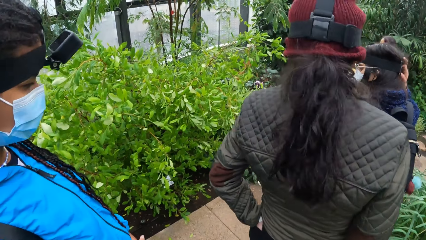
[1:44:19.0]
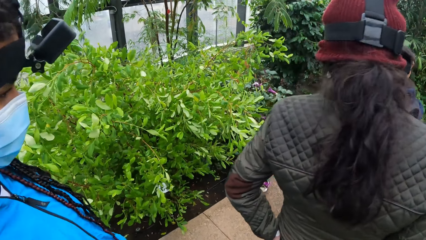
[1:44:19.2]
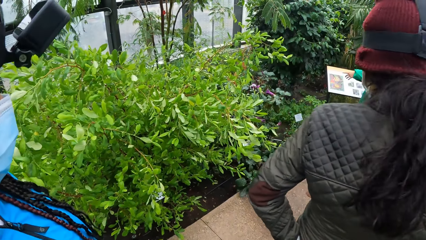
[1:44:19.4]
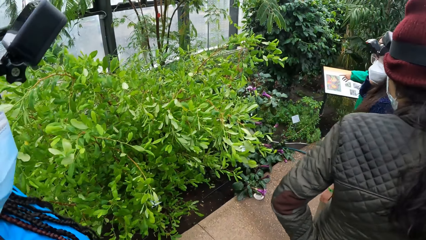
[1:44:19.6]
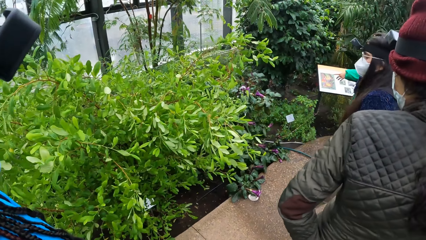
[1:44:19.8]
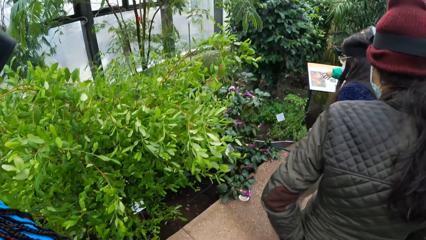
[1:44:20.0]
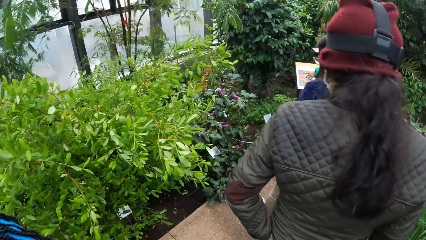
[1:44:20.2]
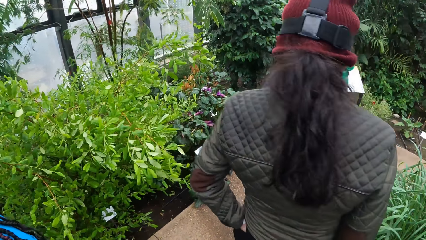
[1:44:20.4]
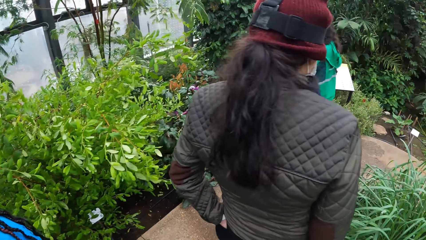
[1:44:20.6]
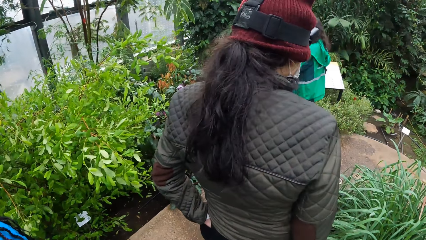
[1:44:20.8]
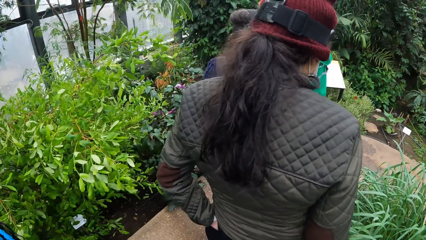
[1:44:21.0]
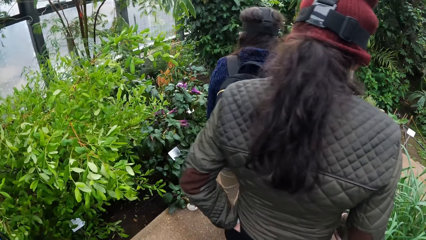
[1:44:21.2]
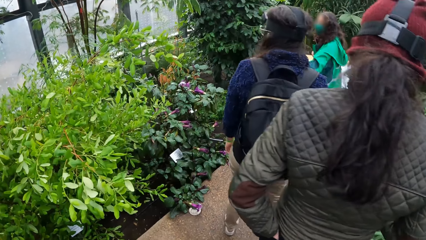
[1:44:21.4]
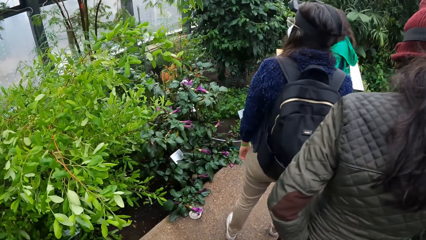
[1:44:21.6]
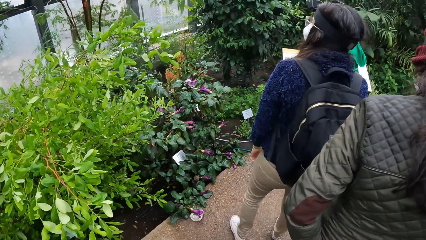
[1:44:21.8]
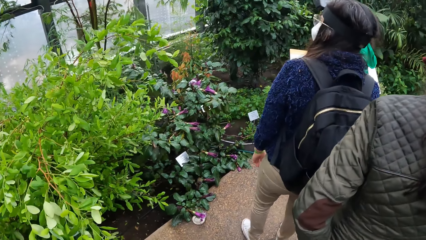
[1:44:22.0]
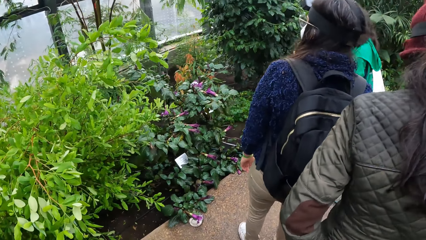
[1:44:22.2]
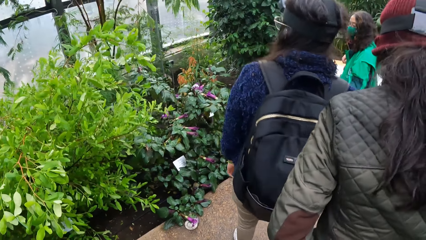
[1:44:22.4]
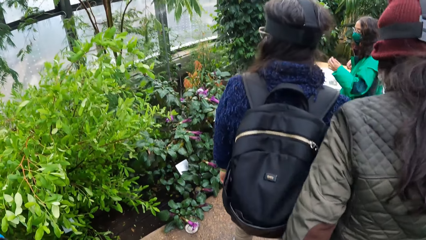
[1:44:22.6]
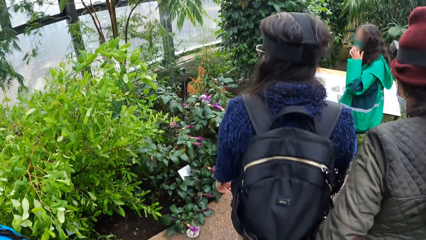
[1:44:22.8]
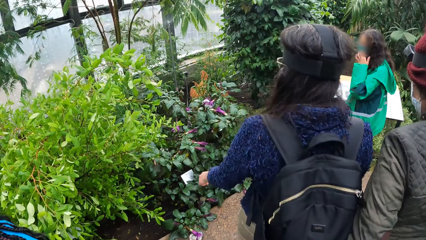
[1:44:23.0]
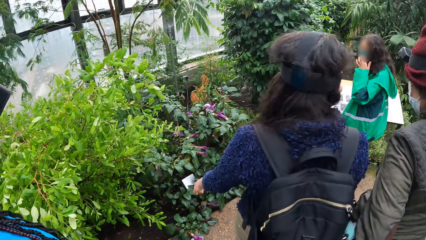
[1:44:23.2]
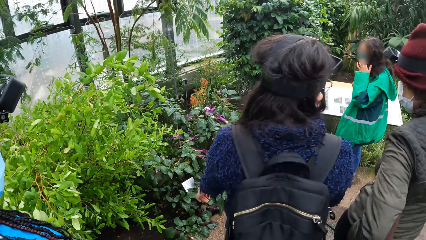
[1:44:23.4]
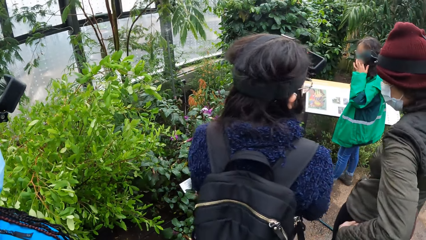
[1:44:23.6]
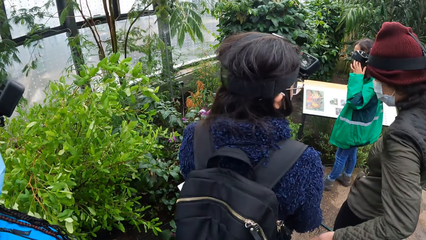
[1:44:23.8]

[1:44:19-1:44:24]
The camera wearer walks on the pavement.

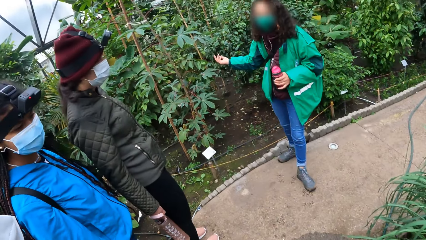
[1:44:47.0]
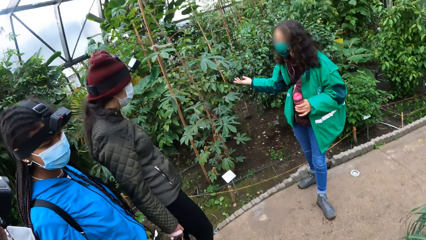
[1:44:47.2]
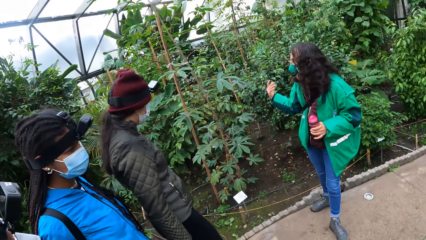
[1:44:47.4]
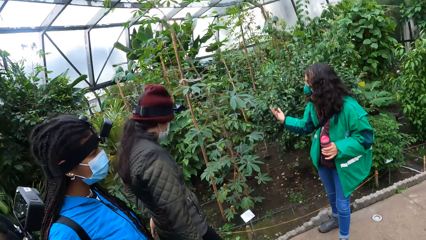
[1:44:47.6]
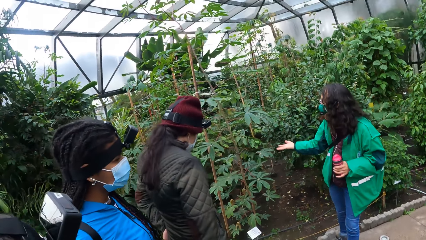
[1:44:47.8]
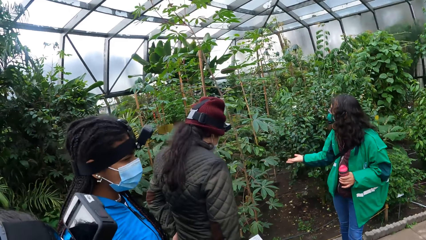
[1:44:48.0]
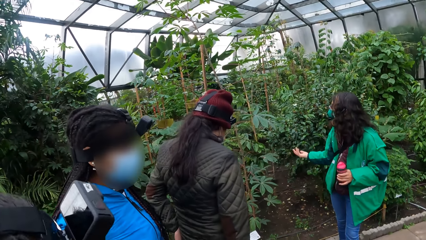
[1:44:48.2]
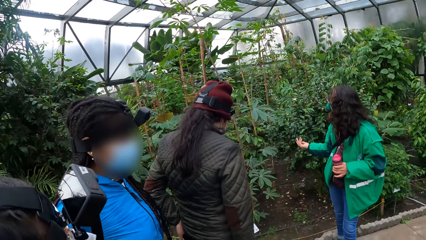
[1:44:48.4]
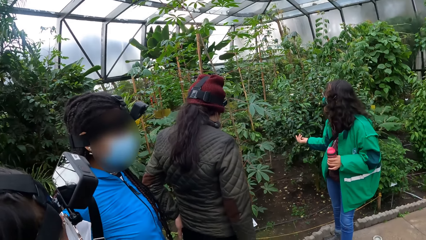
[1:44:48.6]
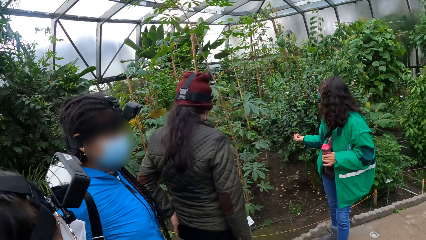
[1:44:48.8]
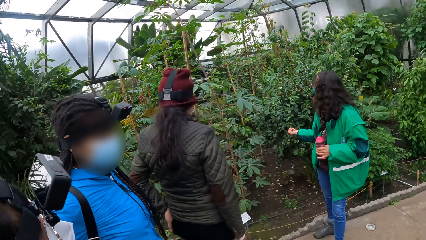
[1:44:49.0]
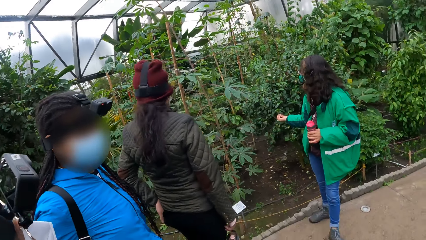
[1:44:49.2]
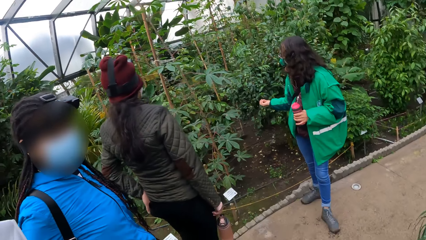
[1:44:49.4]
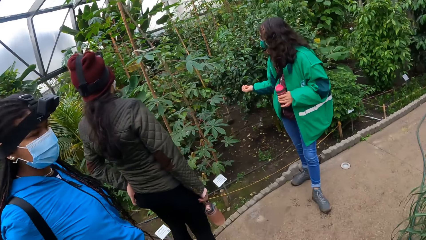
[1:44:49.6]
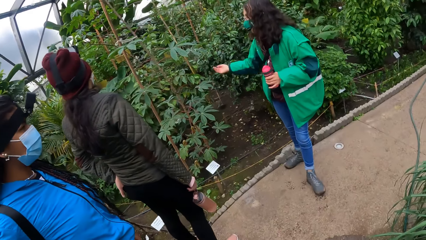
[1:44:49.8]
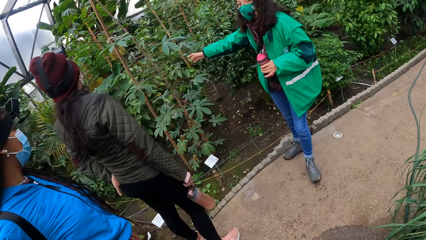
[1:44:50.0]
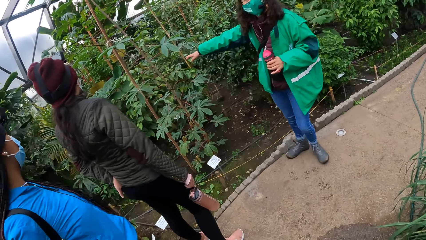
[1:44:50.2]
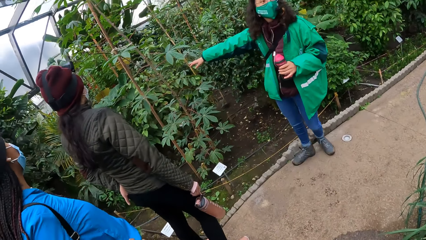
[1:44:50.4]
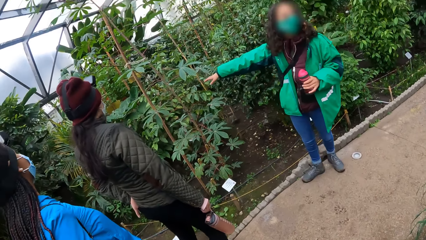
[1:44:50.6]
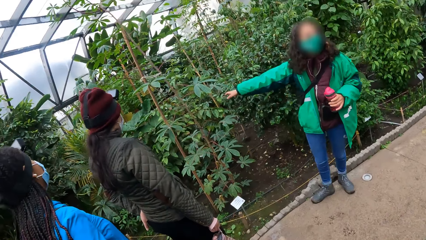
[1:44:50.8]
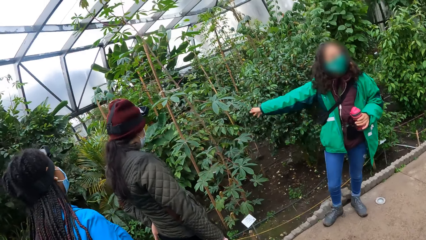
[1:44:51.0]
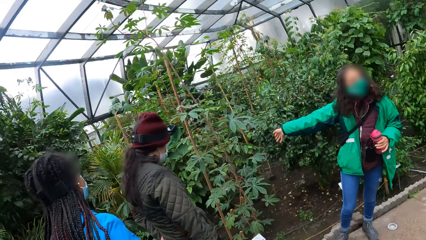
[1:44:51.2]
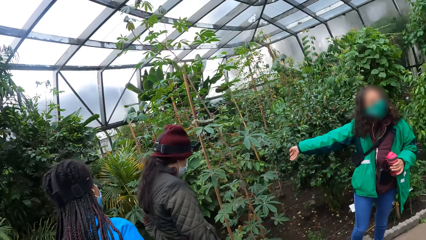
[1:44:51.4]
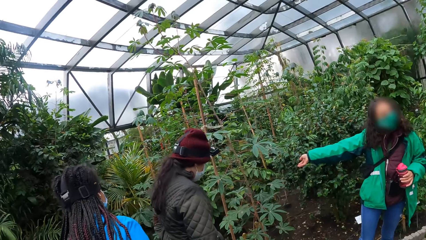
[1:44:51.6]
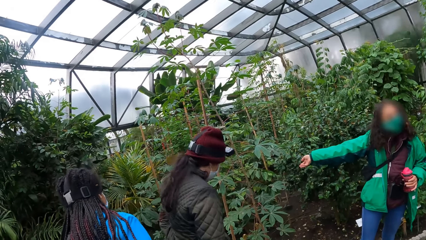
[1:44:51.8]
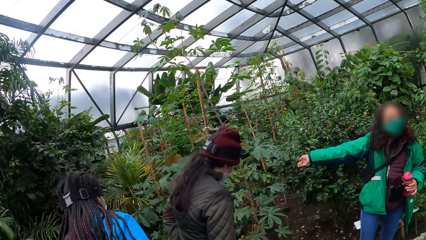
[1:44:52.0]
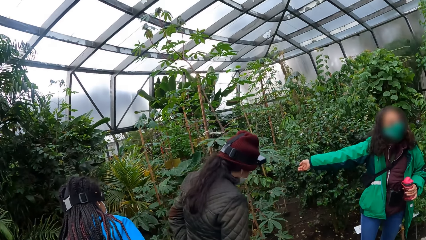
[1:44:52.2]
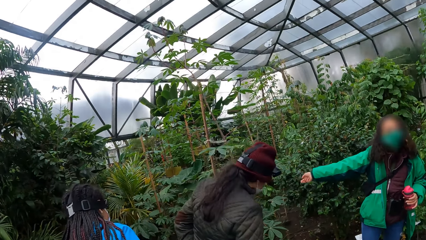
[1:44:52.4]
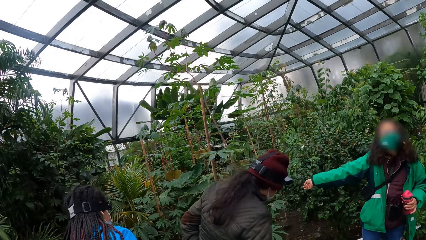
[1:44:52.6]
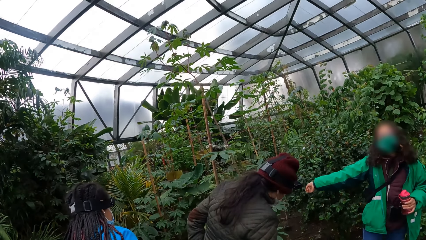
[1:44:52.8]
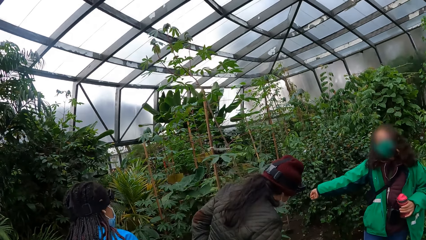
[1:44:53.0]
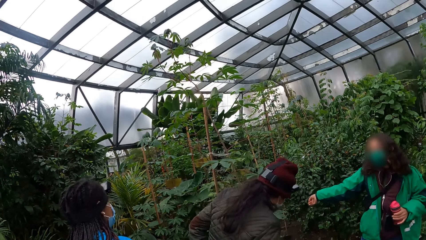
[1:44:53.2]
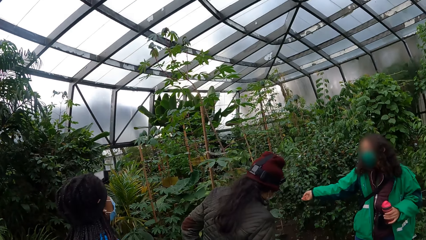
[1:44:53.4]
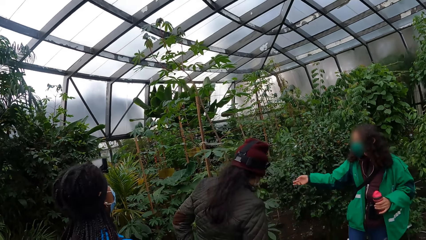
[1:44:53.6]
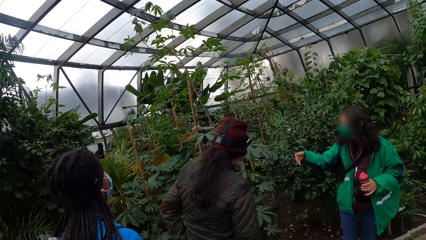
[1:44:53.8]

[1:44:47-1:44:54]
The camera wearer looks around the greenhouse.

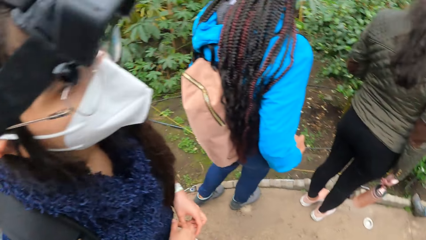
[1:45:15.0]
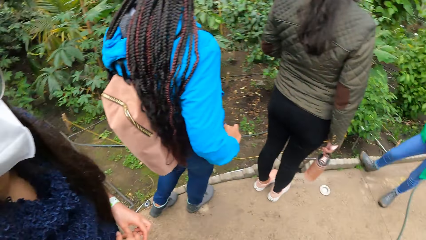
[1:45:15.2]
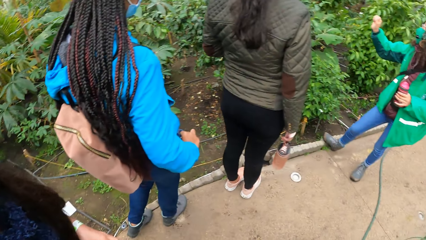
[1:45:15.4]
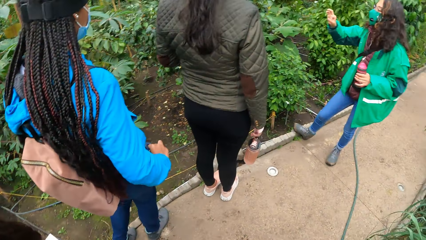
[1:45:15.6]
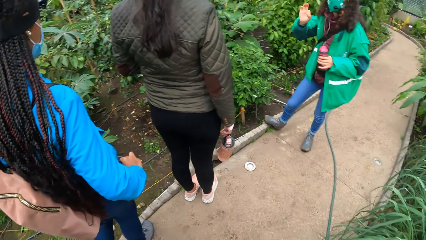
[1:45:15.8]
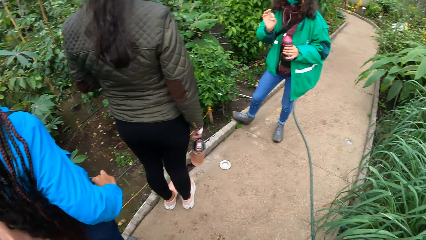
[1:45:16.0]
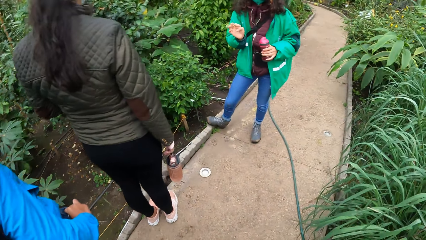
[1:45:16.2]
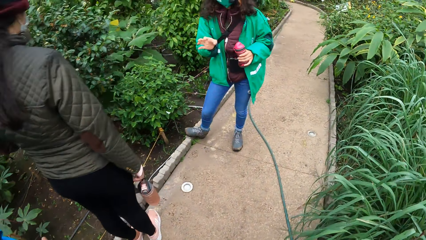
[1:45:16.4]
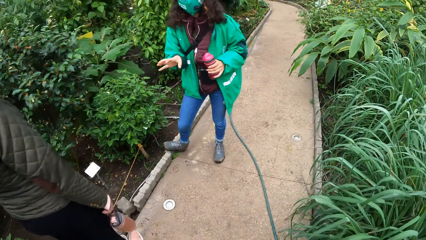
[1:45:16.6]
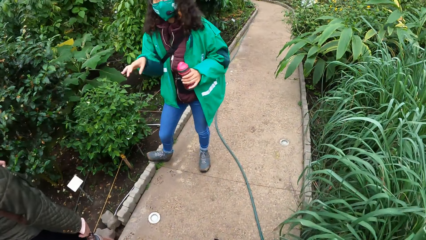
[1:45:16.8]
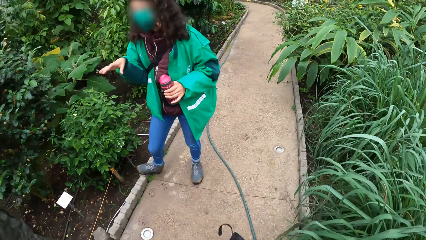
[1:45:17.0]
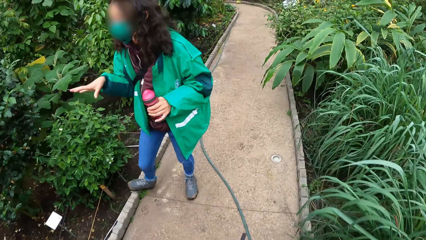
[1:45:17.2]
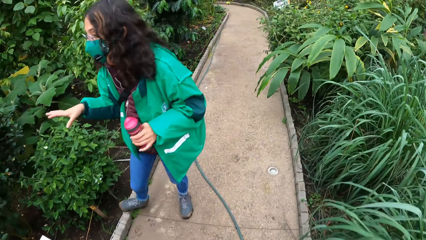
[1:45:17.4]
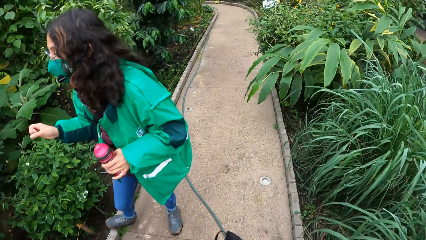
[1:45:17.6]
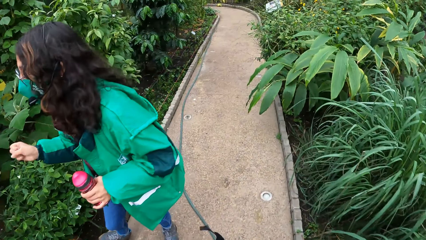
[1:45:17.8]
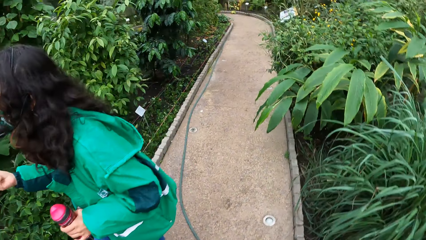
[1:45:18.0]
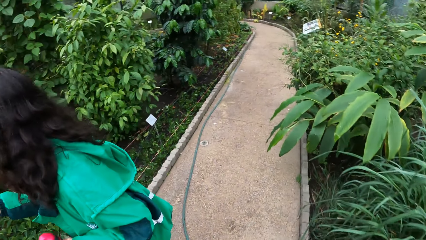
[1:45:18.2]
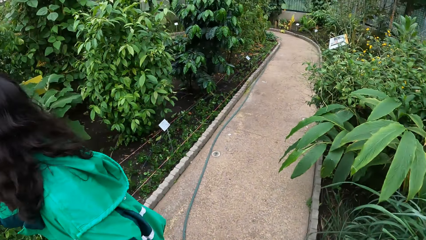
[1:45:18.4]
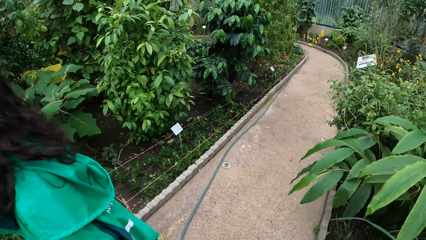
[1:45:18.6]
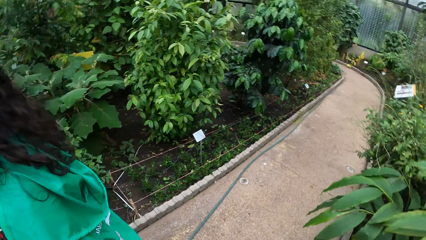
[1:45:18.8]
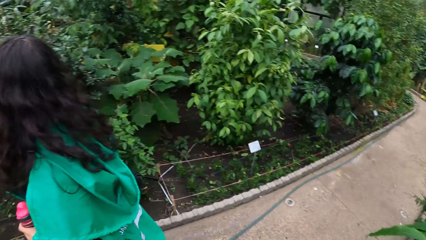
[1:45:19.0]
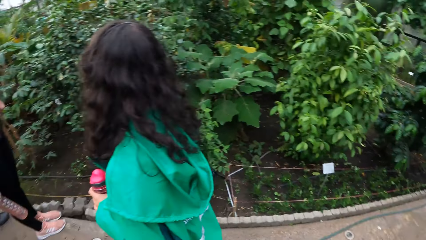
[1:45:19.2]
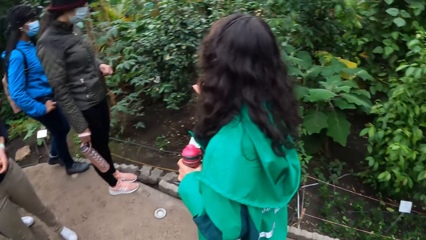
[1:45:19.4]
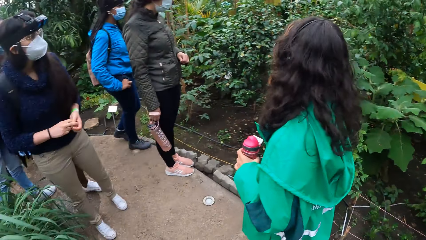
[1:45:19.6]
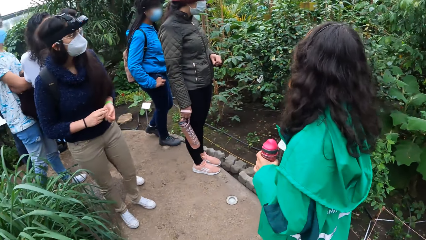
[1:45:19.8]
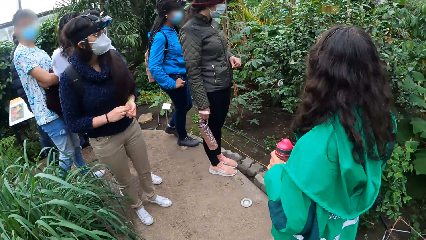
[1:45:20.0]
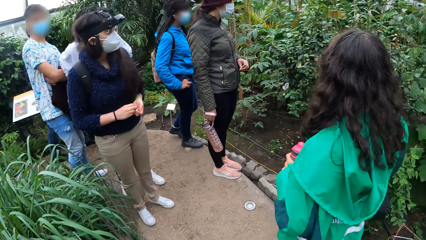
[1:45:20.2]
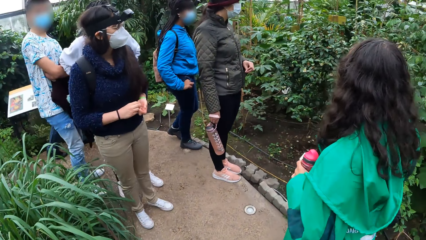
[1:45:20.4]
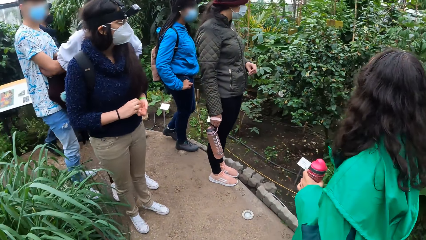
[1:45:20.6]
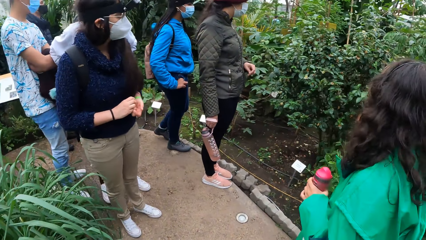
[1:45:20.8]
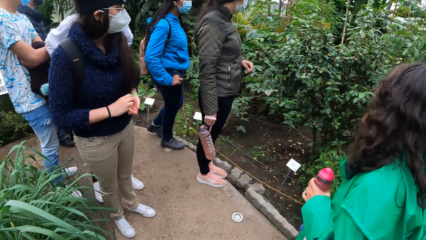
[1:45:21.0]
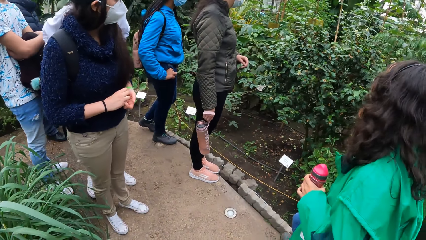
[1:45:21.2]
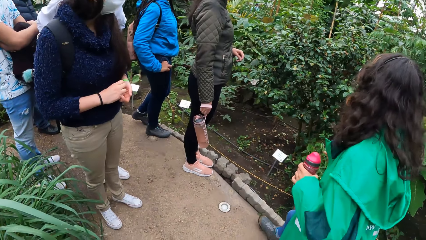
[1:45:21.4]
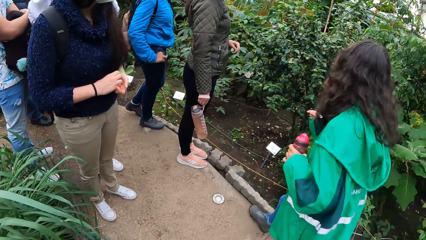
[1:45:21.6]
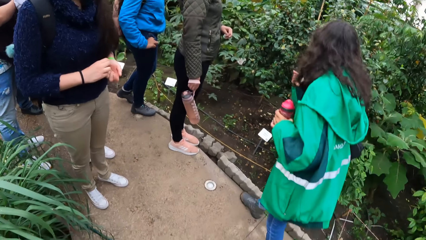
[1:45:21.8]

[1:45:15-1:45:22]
The camera wearer walks on the pavement.
